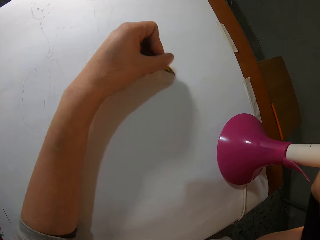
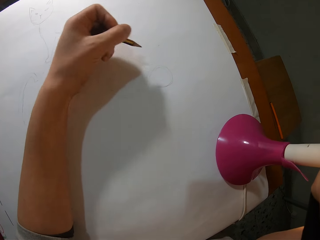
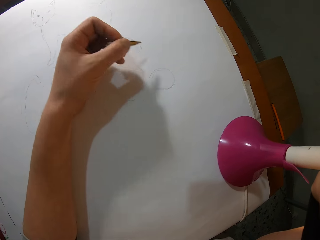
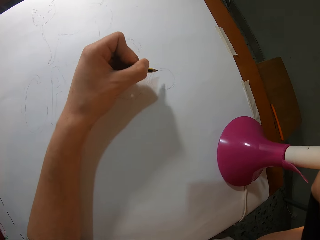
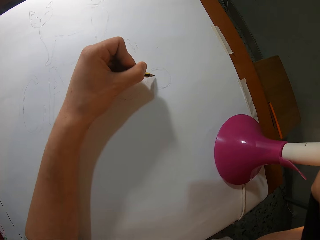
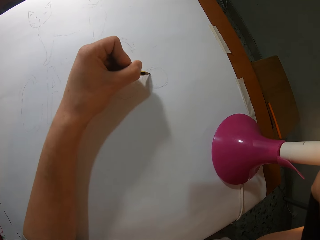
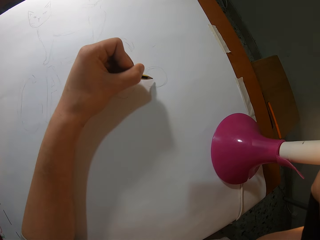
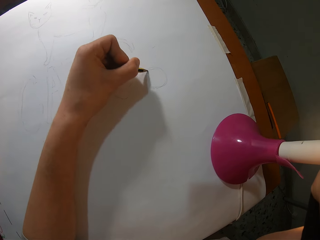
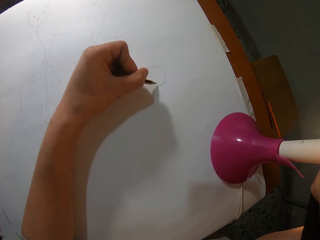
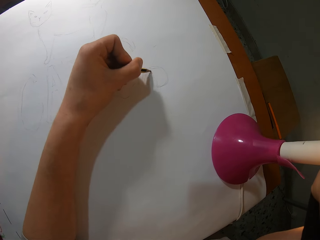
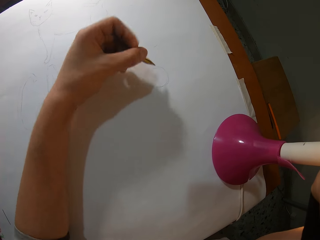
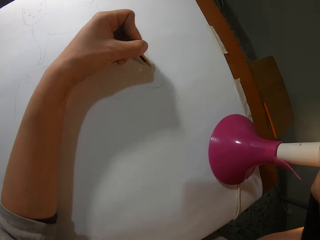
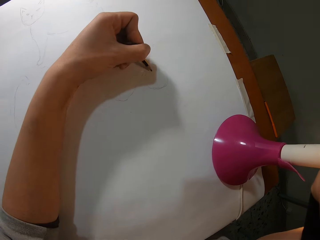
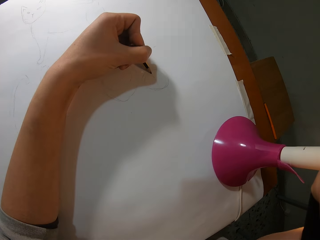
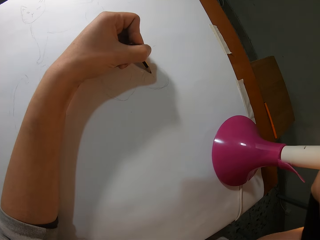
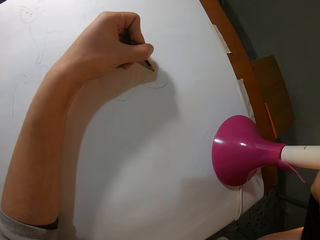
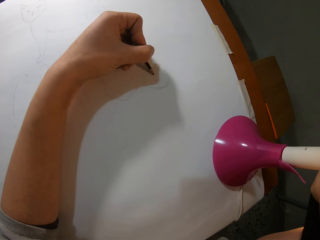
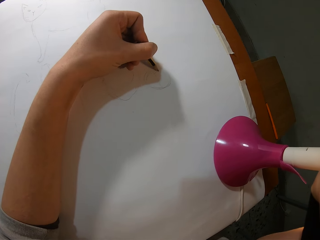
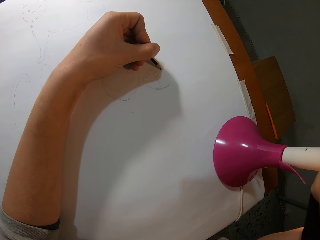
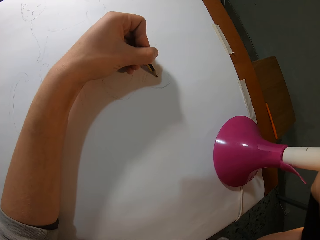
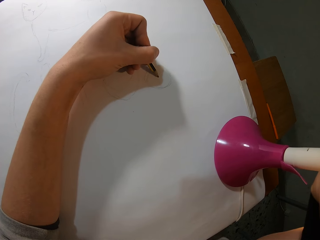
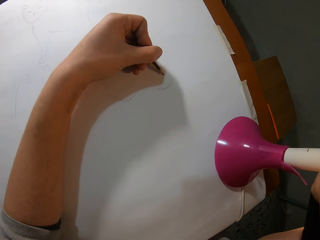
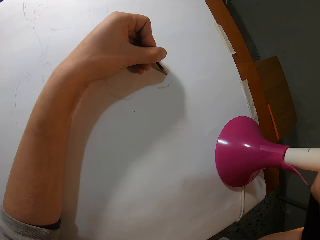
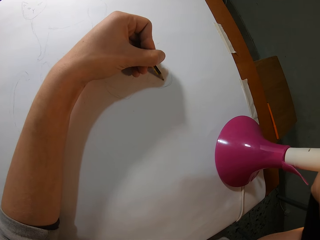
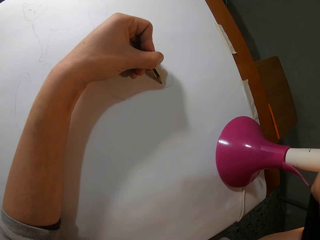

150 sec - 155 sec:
The camera wearer sketches on the drawing paper.
